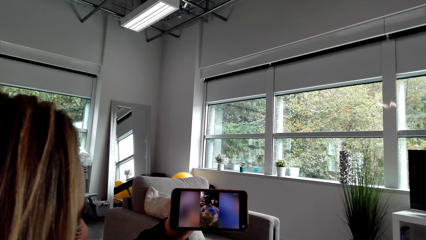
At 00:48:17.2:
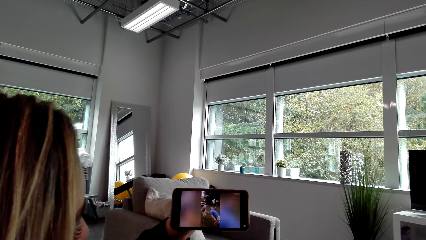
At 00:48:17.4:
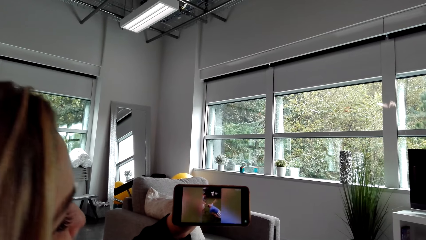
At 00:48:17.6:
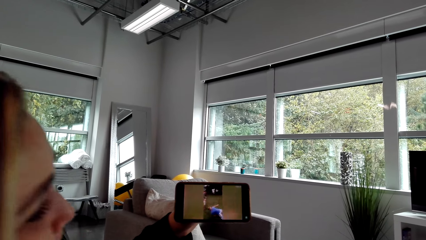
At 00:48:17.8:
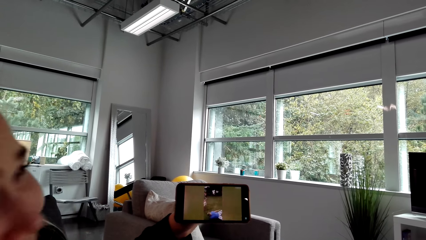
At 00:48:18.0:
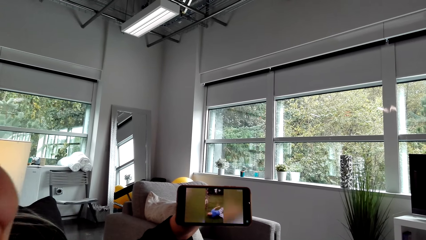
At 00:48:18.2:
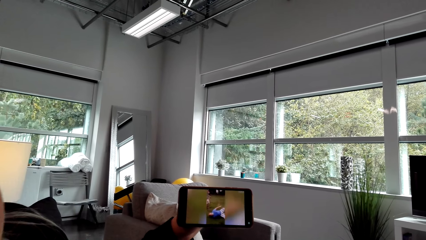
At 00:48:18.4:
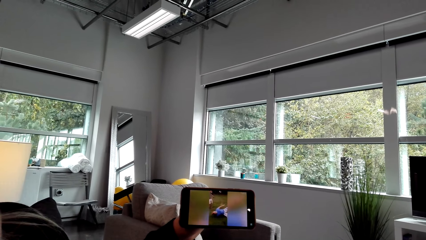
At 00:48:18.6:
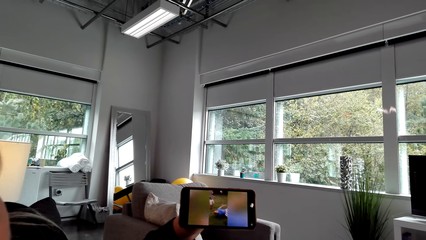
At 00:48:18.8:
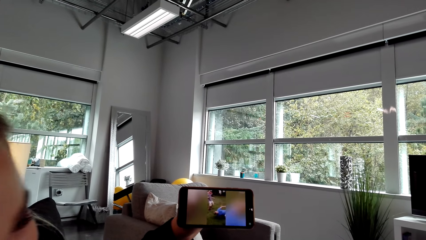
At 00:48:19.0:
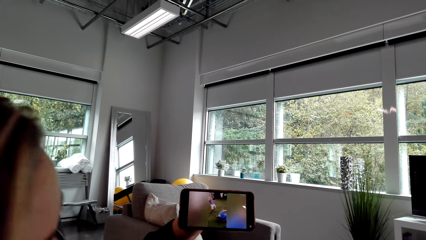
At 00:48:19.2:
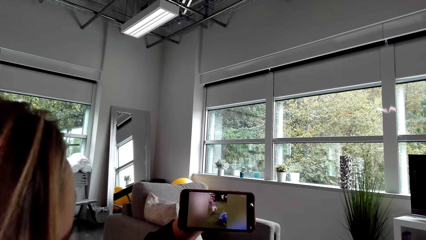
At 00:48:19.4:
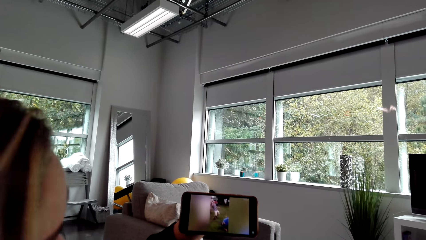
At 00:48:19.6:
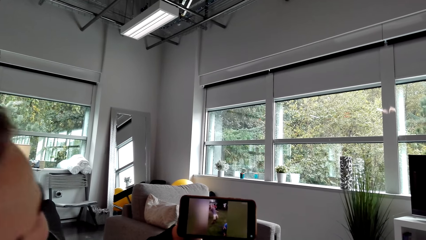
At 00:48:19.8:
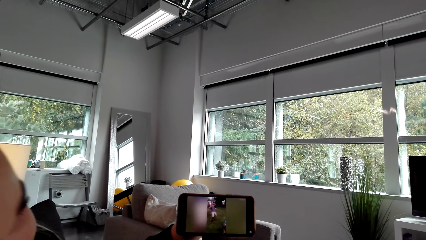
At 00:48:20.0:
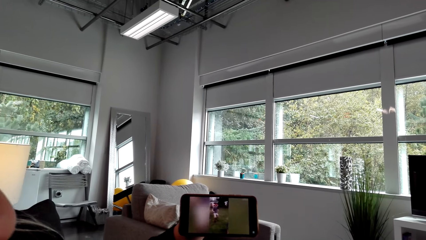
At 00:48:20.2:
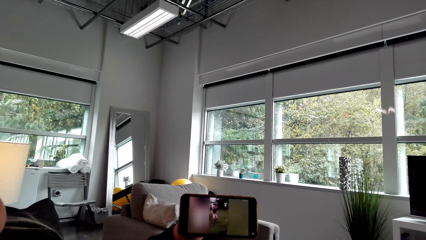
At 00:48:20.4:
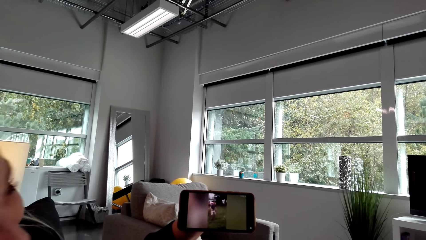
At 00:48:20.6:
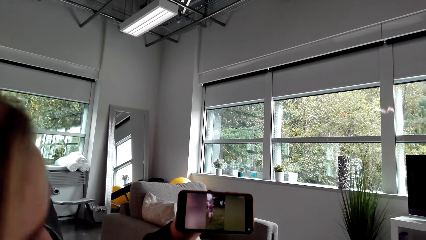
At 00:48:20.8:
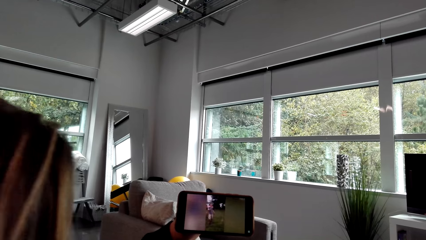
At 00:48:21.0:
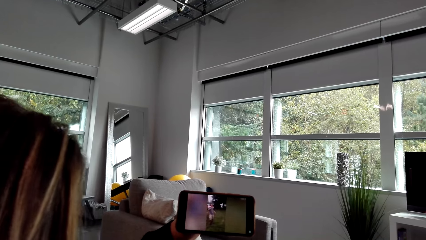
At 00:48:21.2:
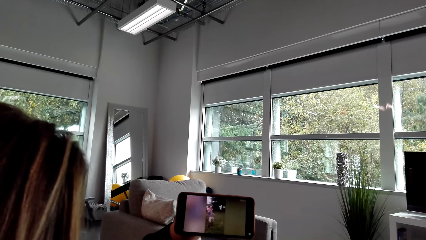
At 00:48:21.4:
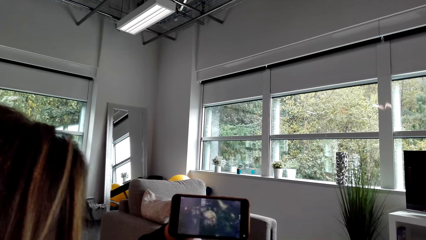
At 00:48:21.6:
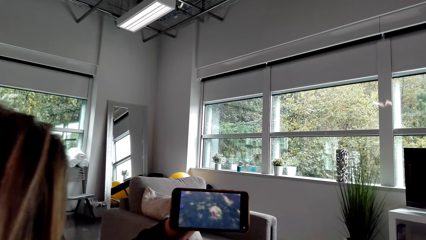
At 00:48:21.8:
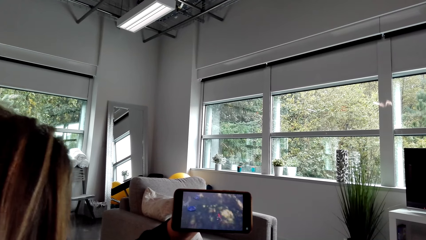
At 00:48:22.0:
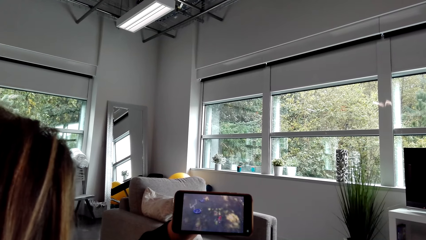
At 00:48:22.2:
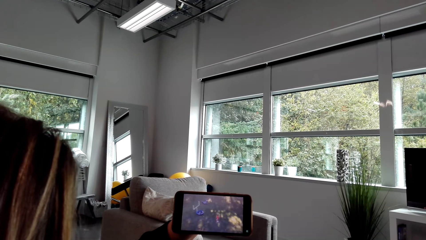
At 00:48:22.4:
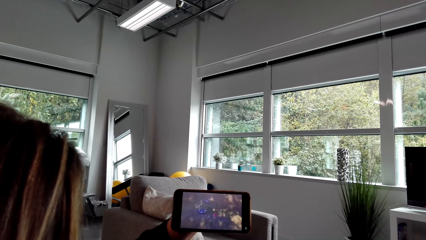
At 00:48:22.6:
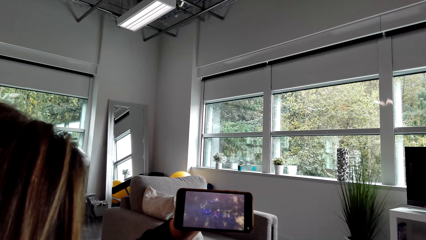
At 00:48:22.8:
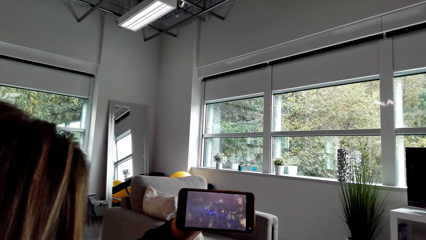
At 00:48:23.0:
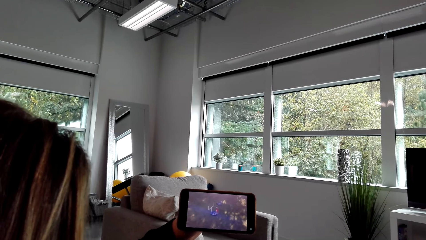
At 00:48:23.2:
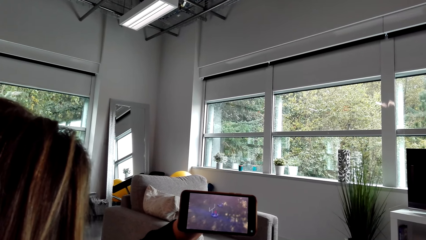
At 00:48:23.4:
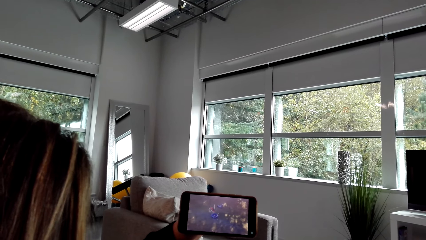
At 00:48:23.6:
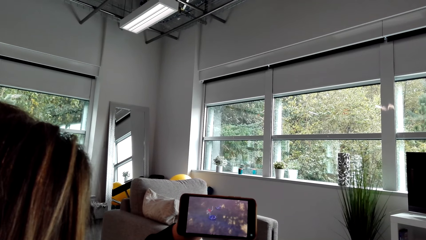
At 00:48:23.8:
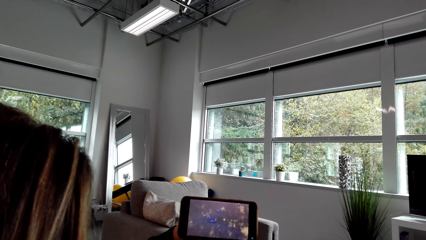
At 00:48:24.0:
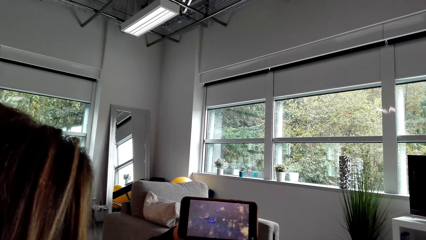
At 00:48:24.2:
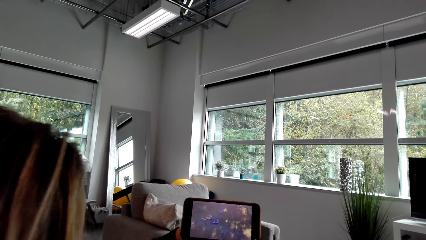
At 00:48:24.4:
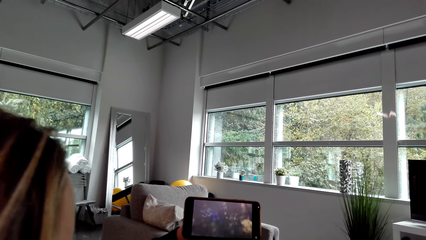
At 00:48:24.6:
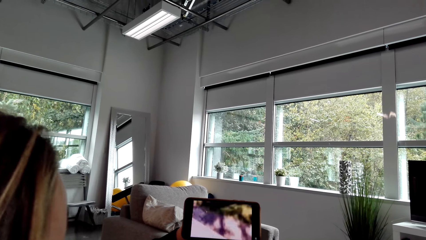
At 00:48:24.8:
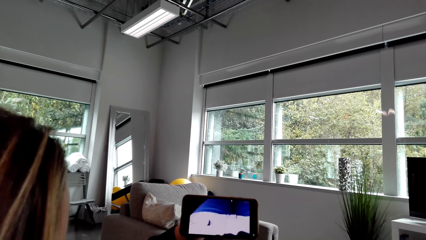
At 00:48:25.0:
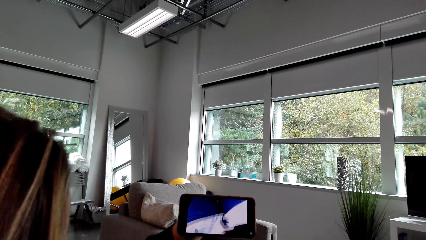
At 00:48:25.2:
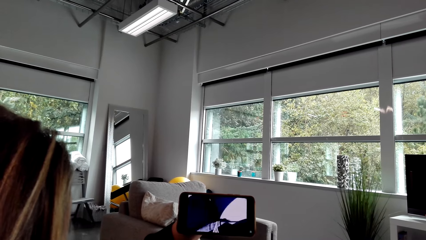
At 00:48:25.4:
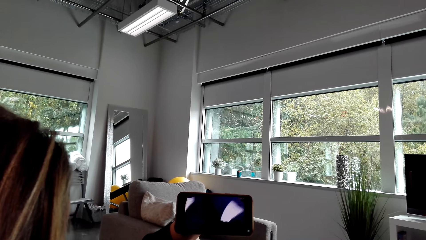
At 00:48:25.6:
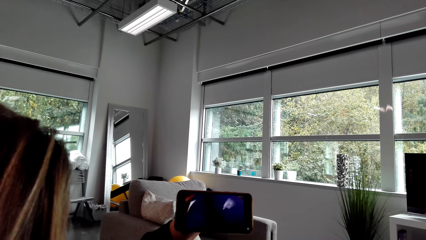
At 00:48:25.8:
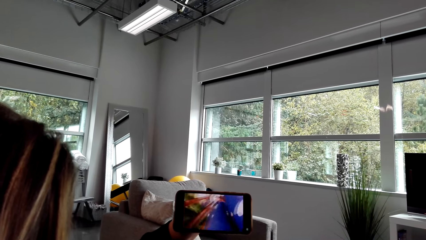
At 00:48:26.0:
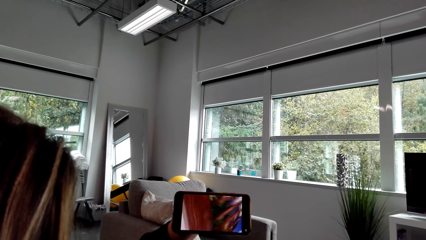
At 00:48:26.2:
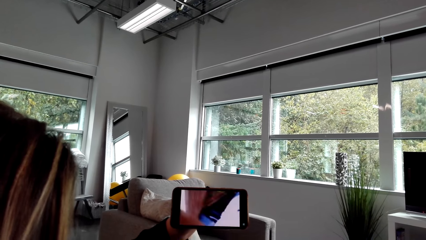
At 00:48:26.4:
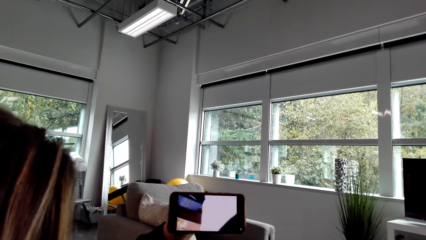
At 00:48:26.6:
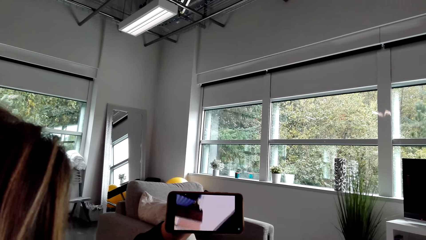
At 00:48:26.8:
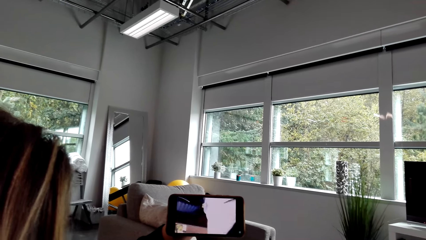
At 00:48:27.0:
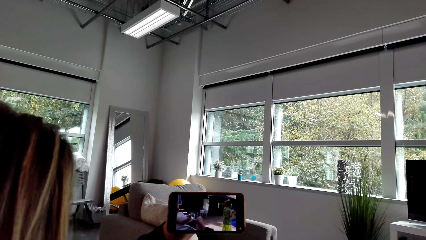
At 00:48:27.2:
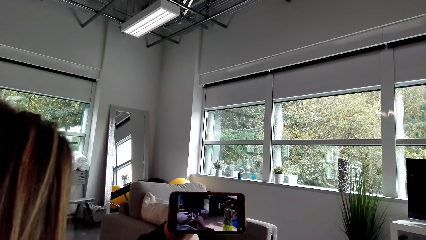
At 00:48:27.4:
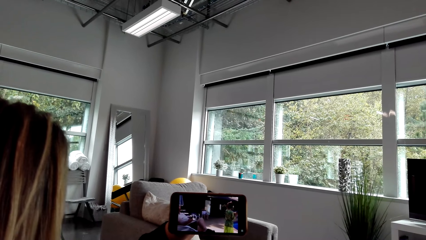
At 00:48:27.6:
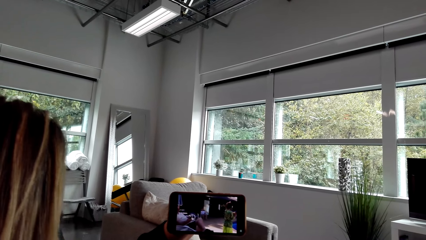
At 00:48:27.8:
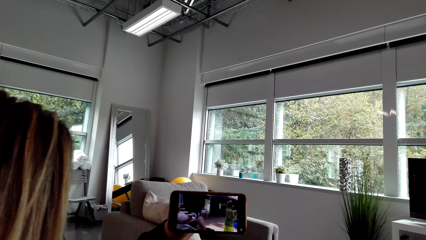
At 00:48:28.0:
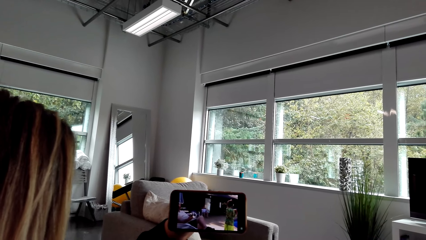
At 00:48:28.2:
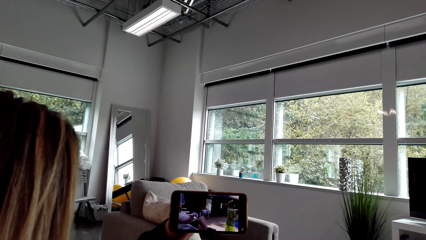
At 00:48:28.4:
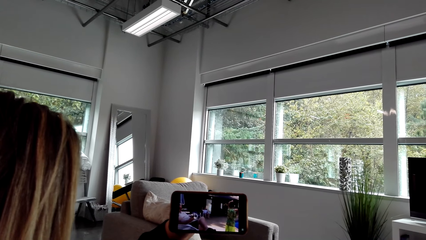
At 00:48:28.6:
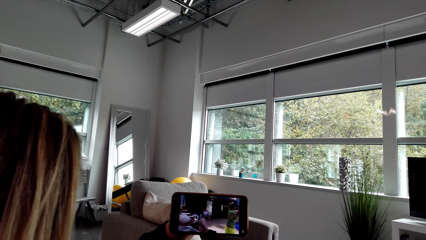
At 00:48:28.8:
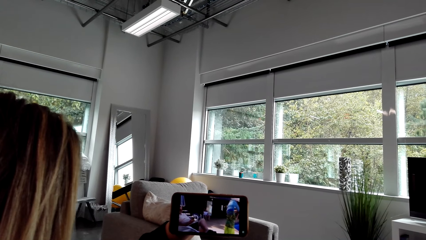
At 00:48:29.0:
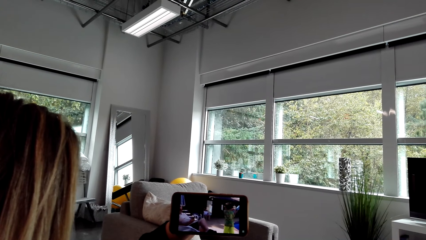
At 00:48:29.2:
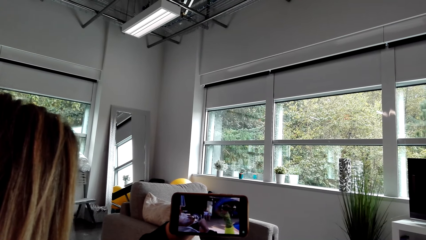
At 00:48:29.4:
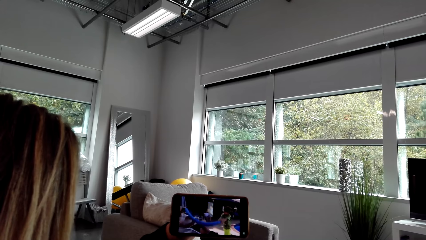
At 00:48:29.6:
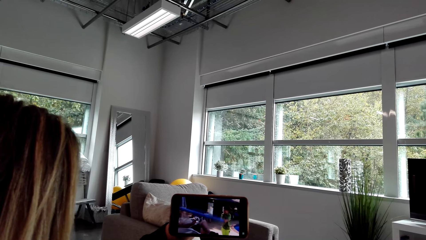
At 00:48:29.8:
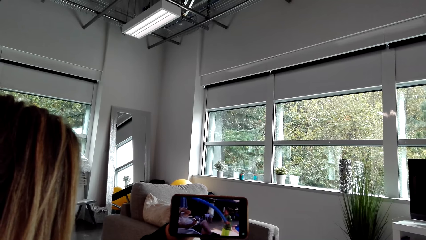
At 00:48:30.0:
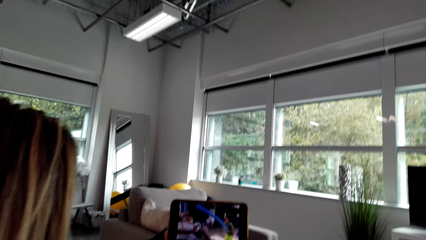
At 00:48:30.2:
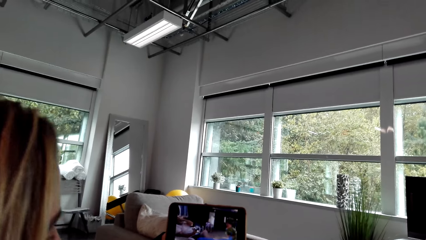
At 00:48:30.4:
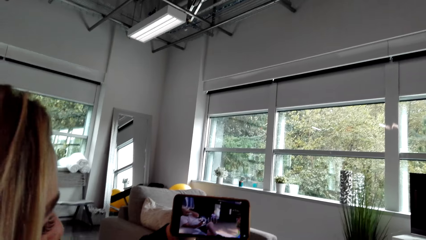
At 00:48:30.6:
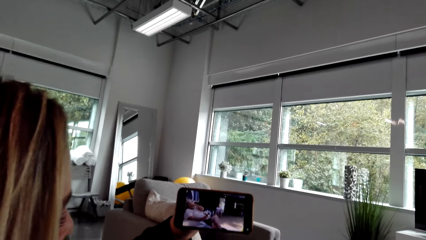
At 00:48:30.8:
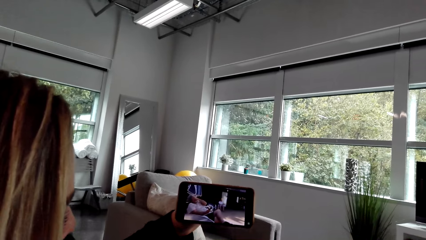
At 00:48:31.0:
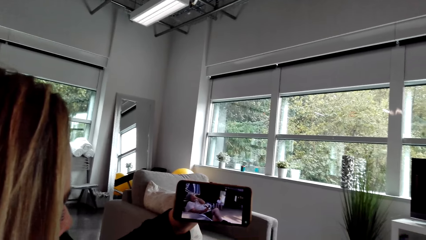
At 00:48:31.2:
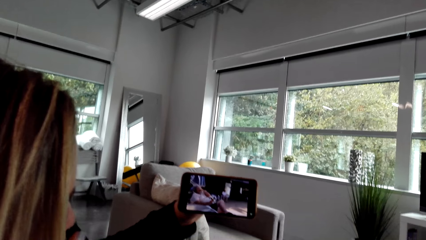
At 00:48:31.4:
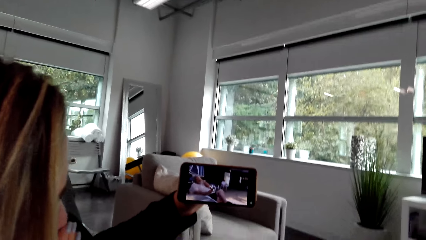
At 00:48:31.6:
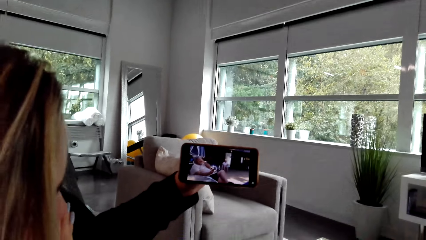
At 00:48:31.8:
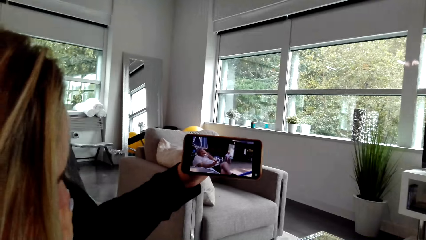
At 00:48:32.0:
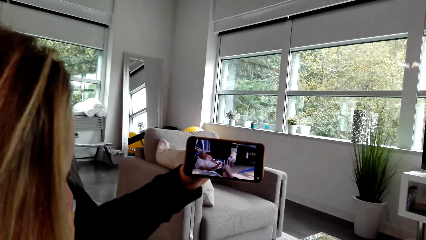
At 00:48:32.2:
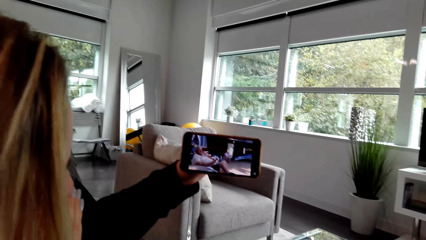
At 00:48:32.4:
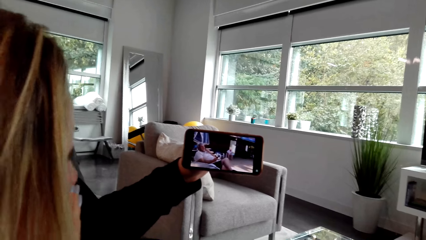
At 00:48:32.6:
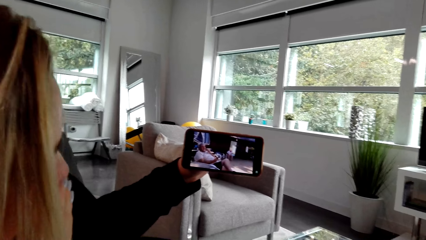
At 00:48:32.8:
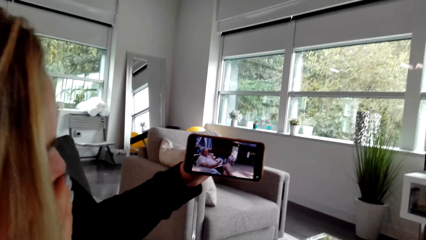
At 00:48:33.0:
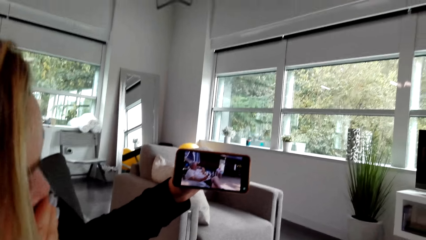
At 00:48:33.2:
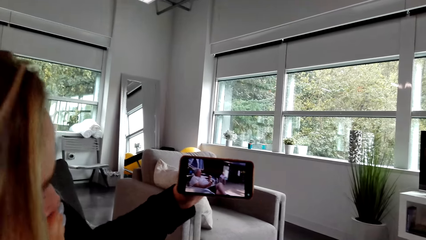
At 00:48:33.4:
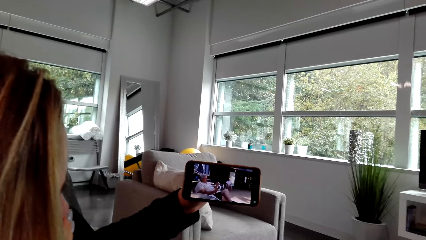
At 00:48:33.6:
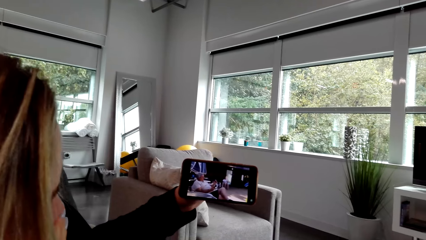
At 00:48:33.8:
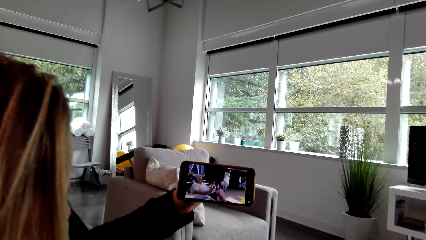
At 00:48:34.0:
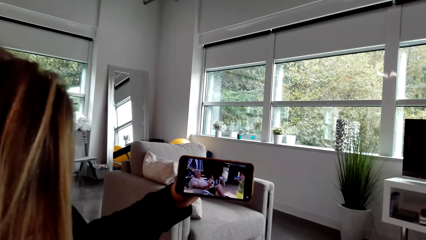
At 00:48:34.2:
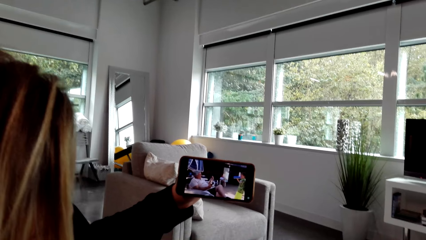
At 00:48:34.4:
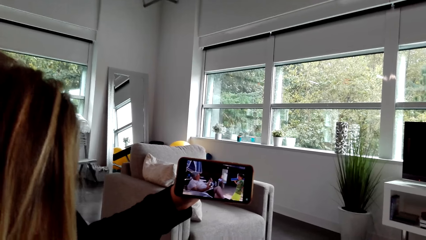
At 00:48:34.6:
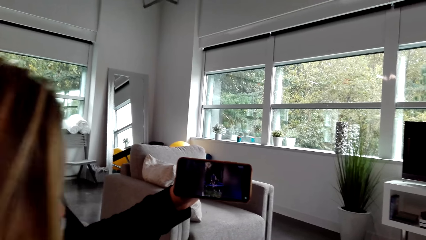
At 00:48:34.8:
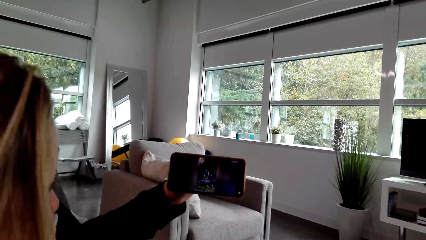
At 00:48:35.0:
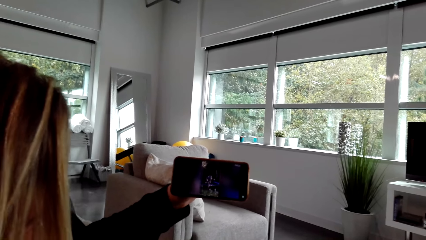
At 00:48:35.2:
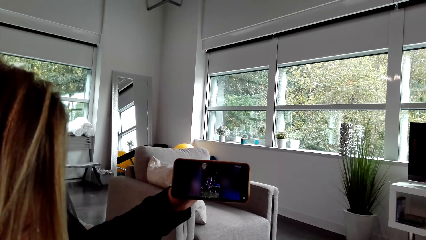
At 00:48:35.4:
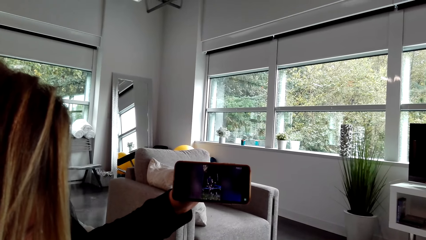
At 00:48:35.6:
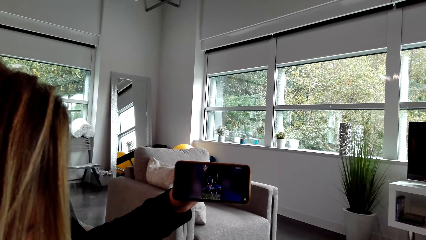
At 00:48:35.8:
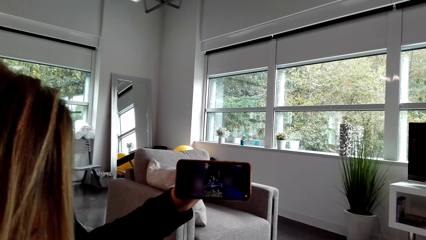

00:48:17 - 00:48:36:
A woman laughs at the video. The camera wearer converses with the woman. They watch on a phone with the woman.
